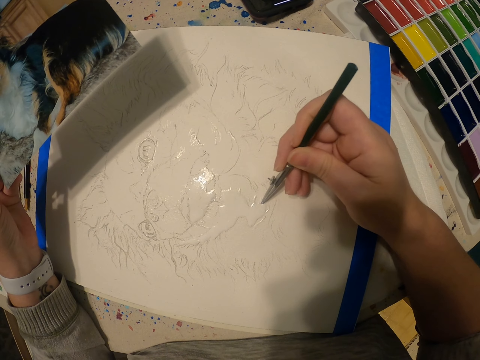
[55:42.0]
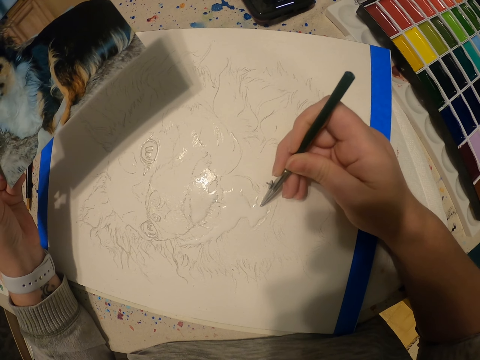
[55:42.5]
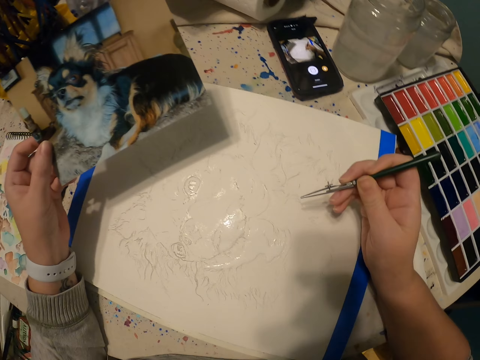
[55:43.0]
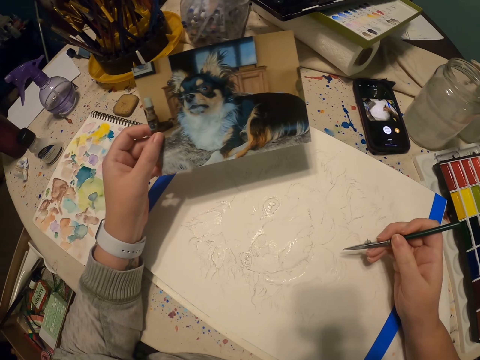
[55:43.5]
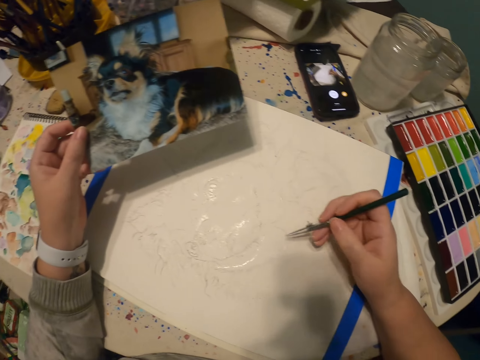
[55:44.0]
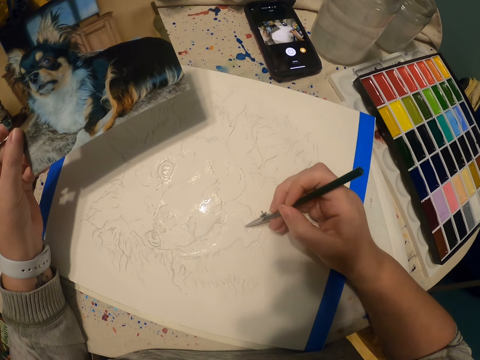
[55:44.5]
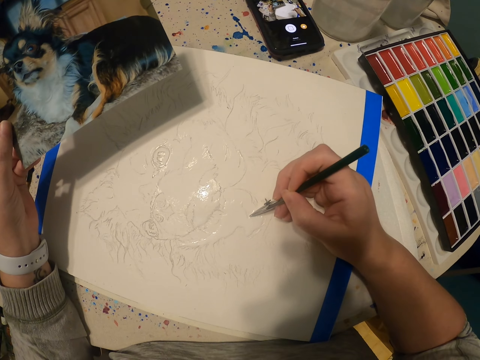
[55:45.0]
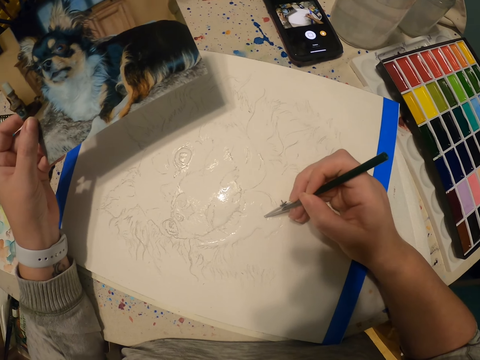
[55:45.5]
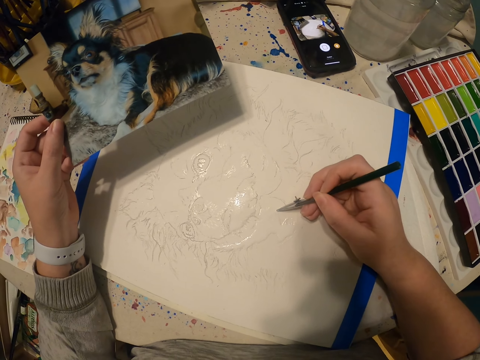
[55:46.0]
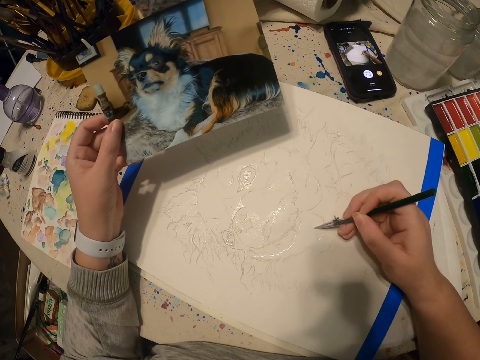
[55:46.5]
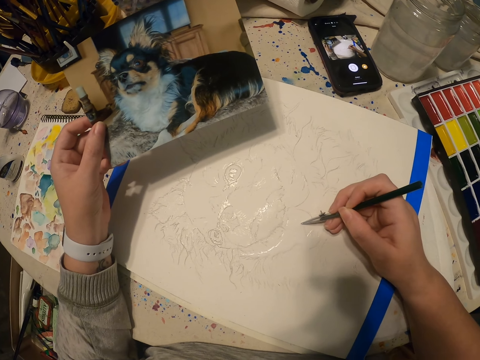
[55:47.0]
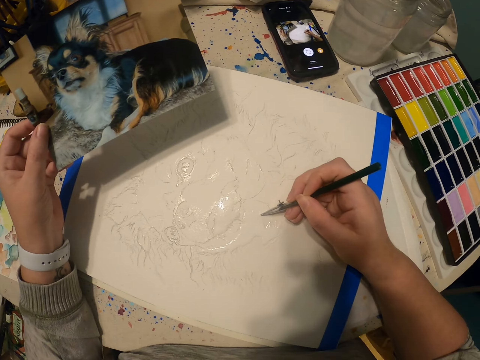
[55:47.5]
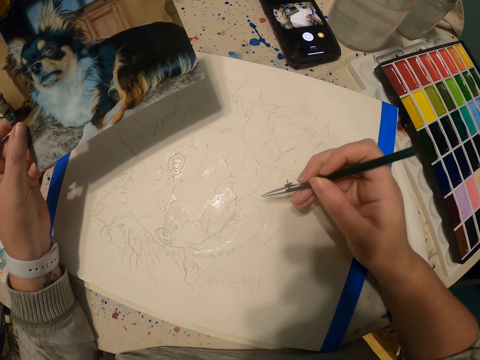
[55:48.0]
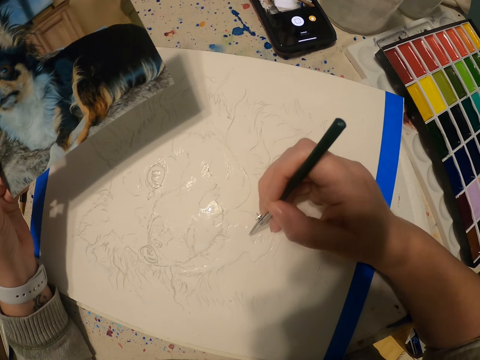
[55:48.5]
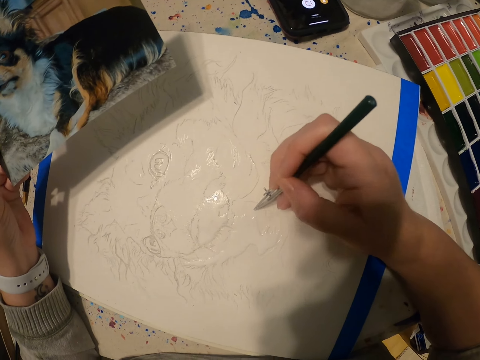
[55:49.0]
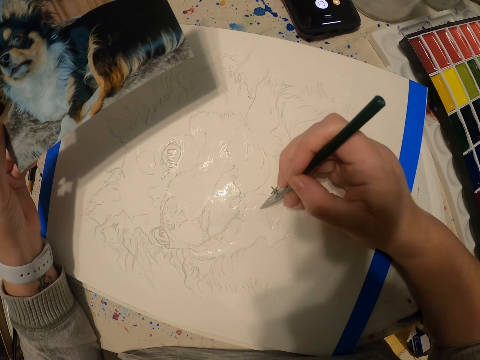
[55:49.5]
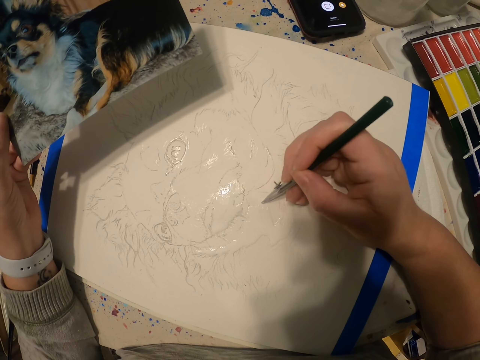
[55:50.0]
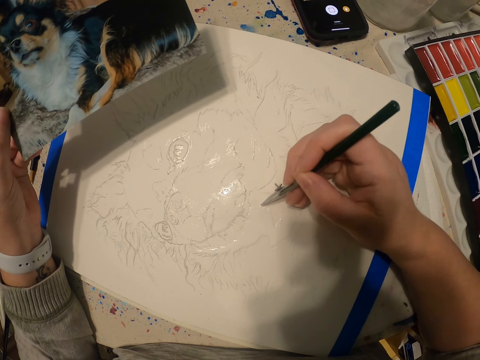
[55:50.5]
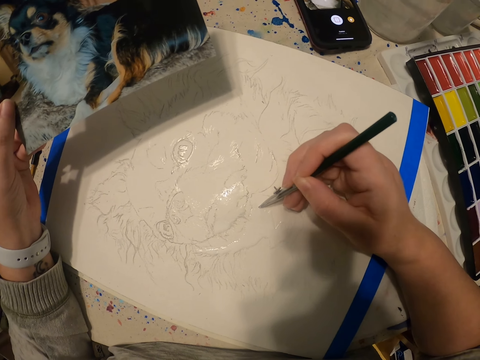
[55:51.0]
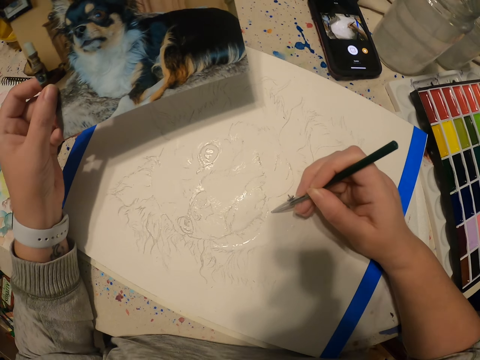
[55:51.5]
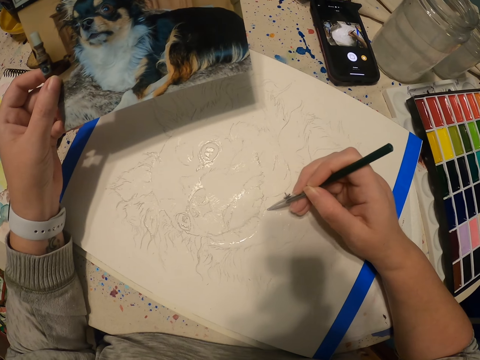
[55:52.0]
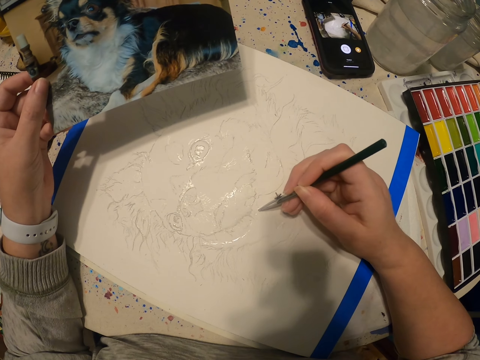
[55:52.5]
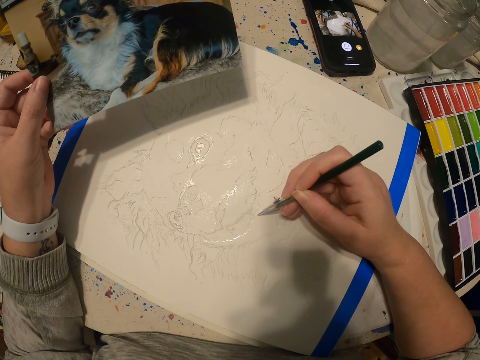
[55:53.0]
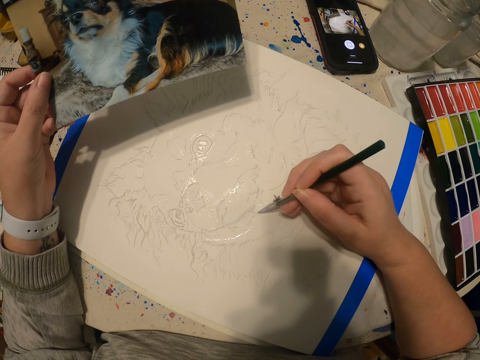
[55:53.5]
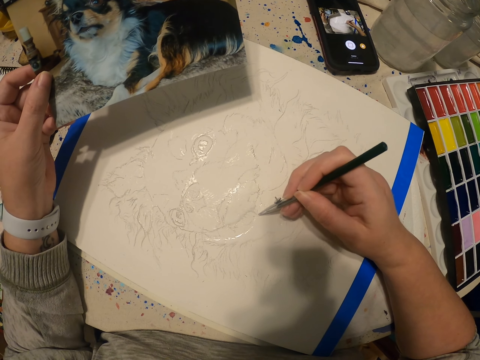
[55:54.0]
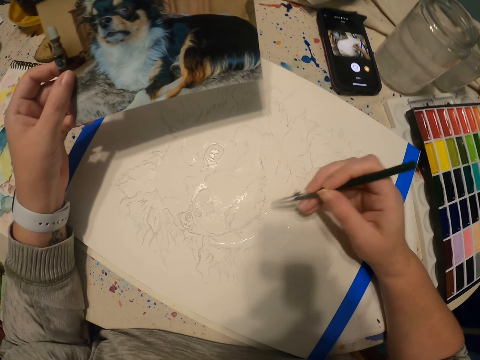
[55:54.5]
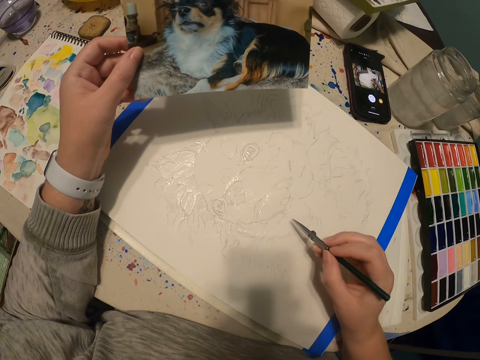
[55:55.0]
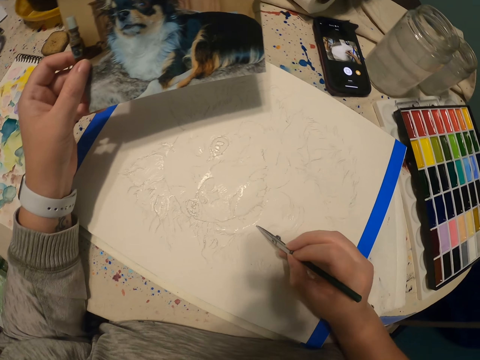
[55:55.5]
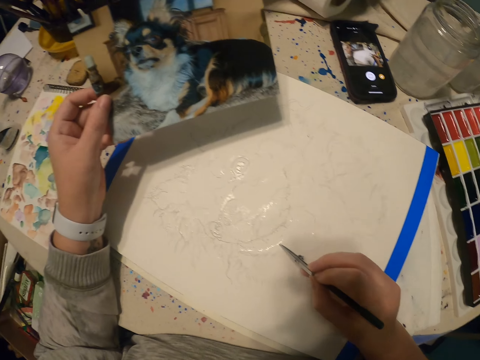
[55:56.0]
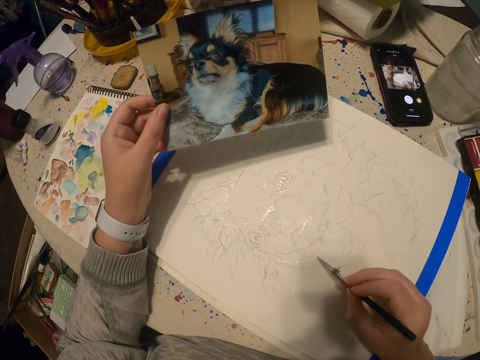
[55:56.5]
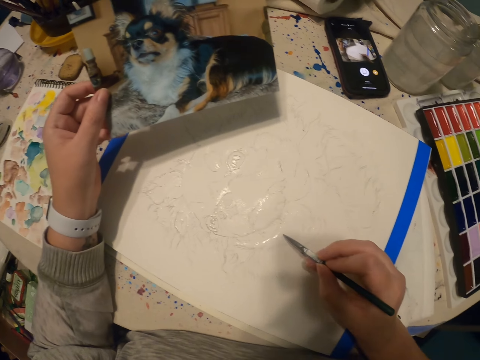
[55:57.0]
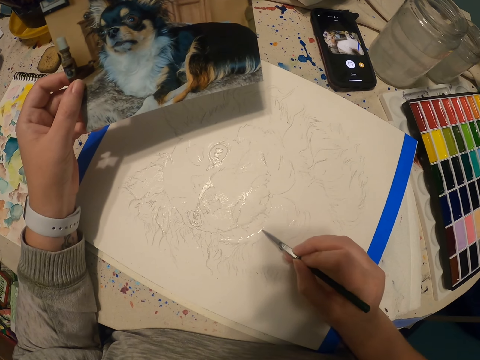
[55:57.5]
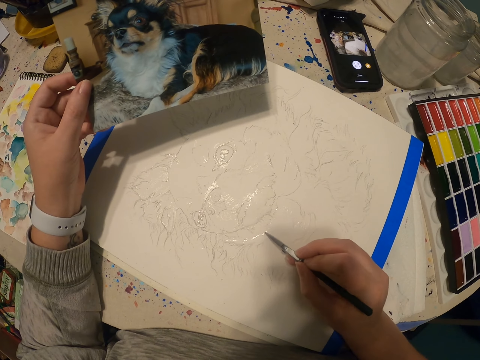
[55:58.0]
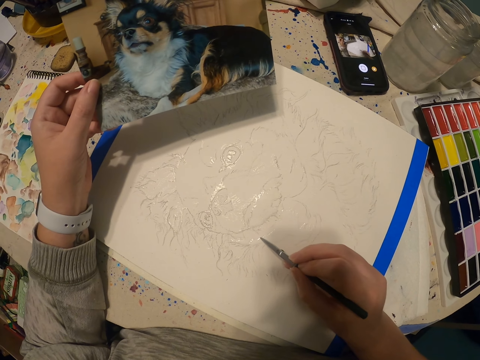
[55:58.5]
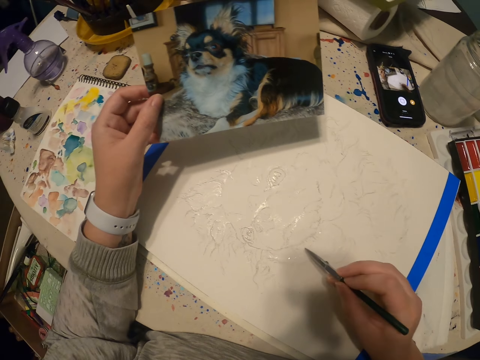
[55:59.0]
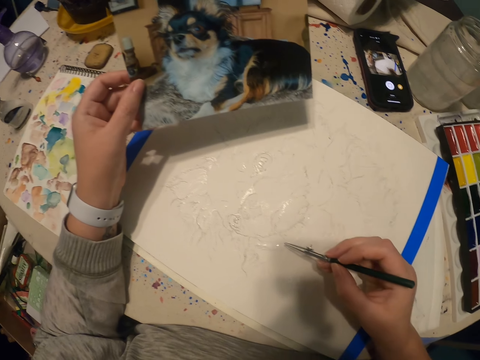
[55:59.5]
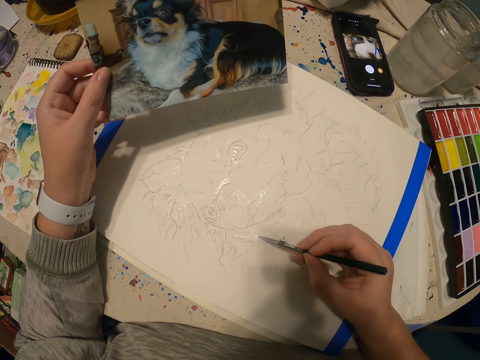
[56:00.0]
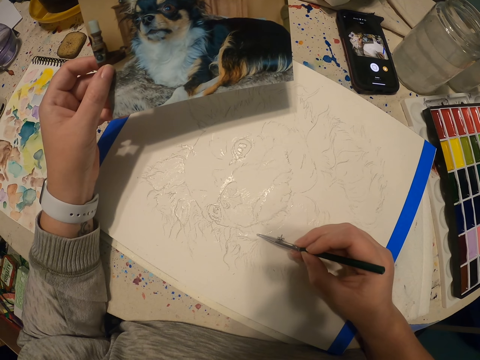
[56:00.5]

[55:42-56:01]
The camera wearer views the picture. They paint using the paintbrush. They adjust the paintbrush. They paint using the paintbrush.

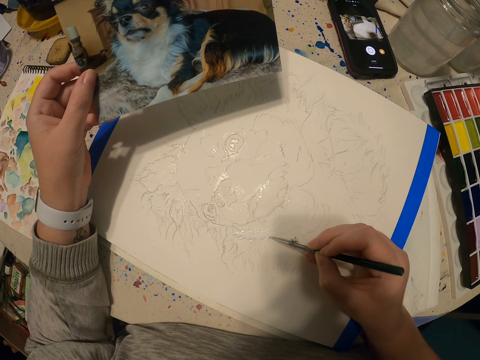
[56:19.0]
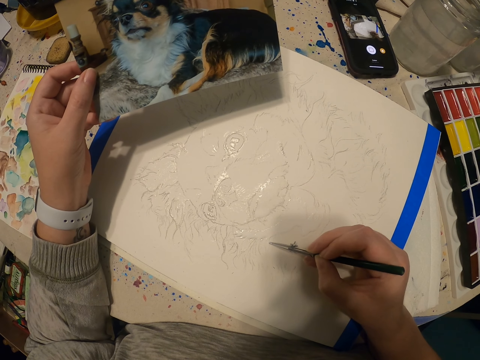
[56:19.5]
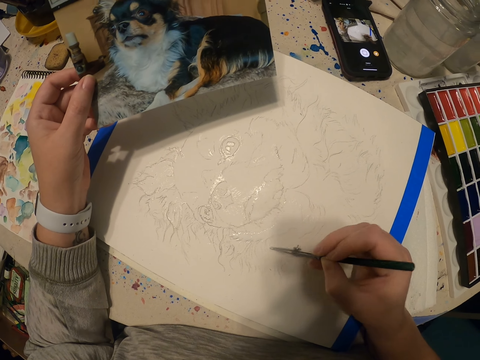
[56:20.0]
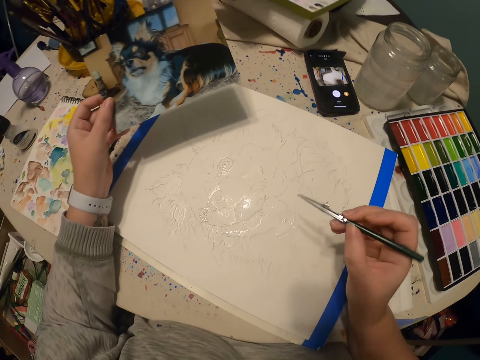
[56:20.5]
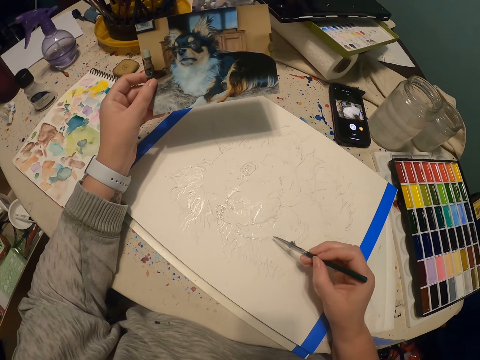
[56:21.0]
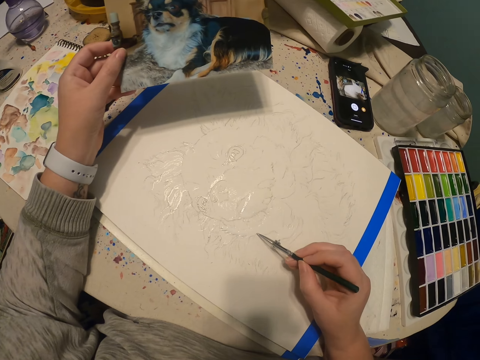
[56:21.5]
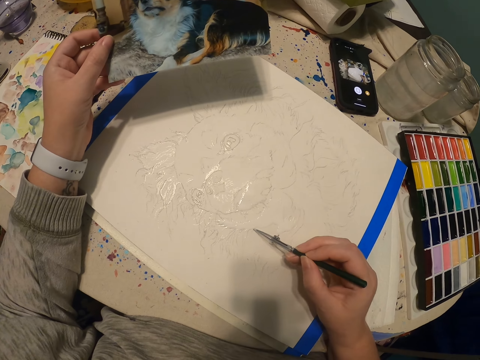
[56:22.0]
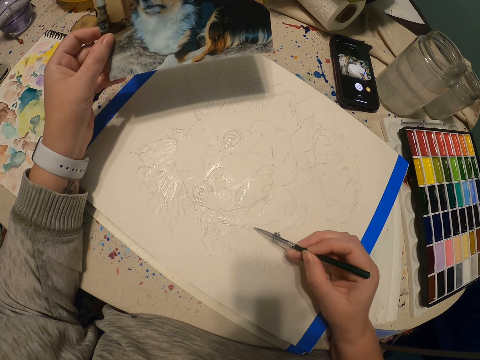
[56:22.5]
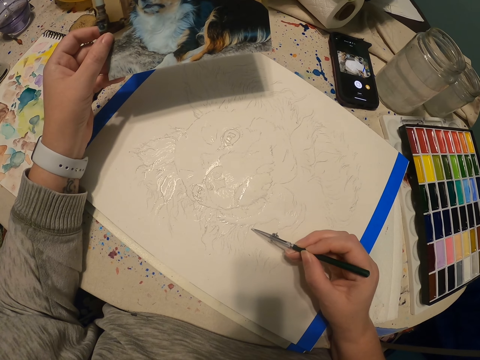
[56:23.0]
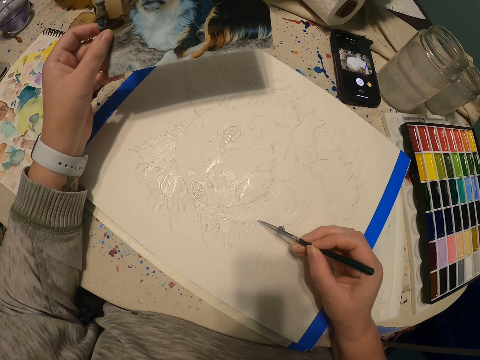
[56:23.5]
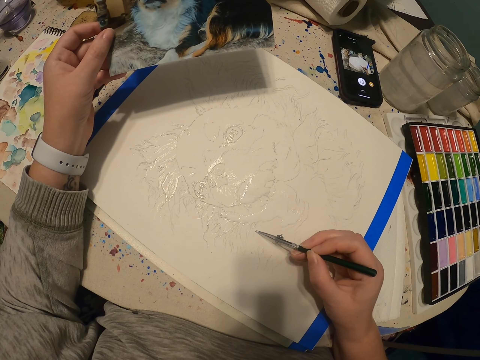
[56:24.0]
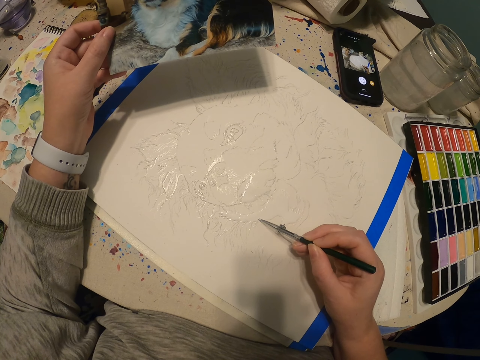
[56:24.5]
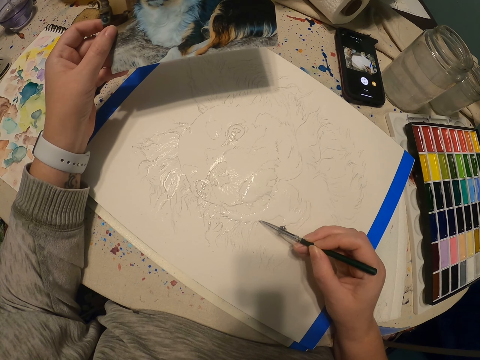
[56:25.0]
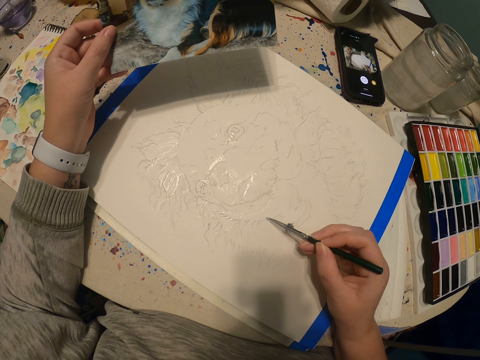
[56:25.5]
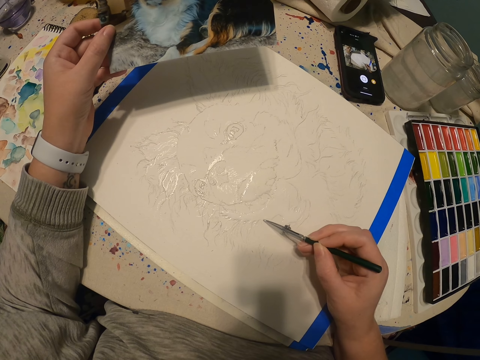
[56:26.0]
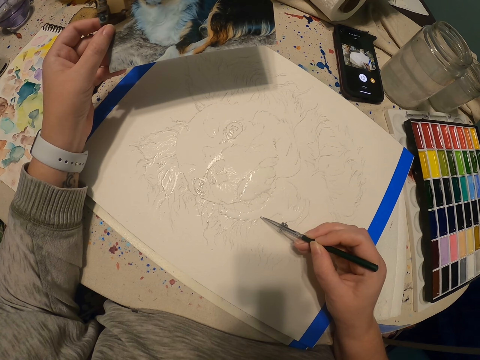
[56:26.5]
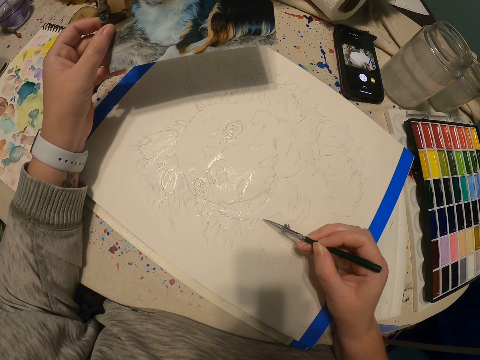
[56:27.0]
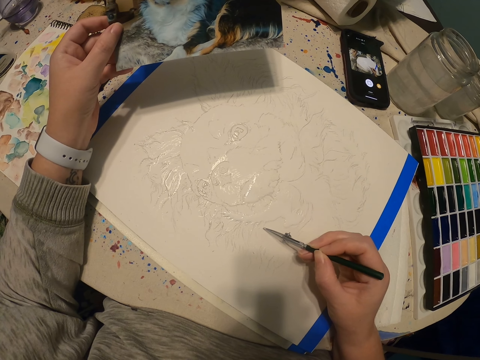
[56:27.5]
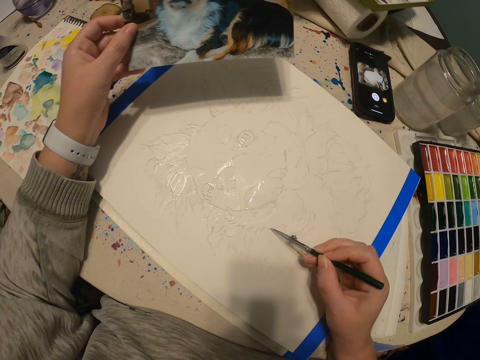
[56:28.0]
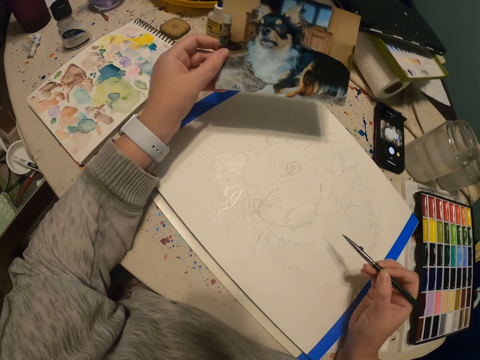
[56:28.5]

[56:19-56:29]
The camera wearer views the picture. They paint using the paintbrush.
